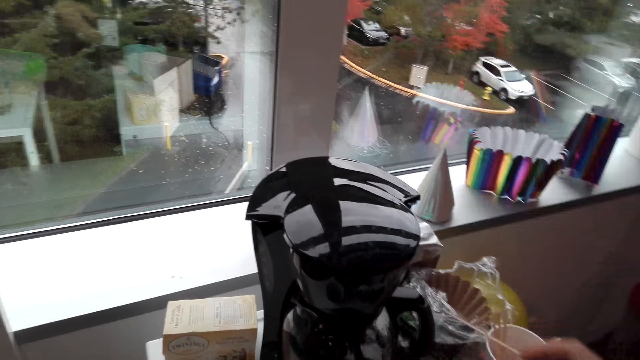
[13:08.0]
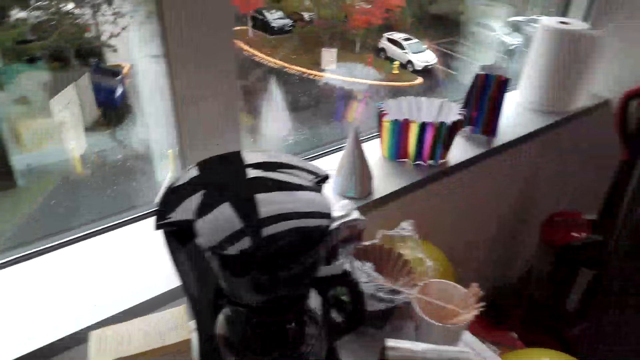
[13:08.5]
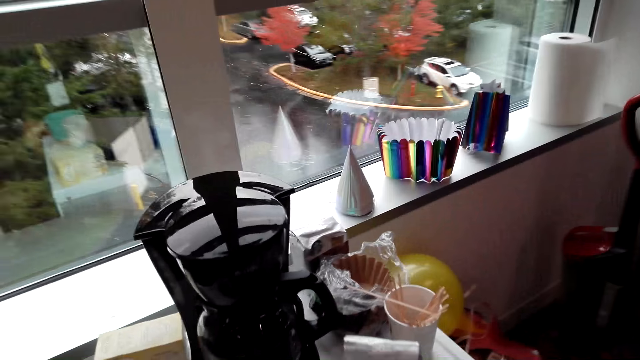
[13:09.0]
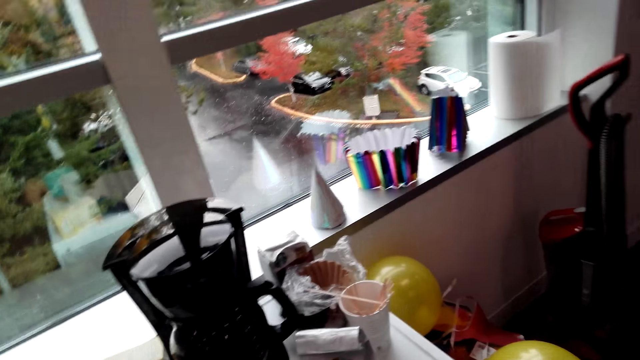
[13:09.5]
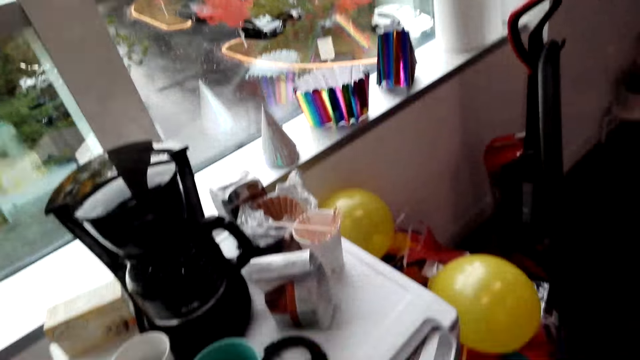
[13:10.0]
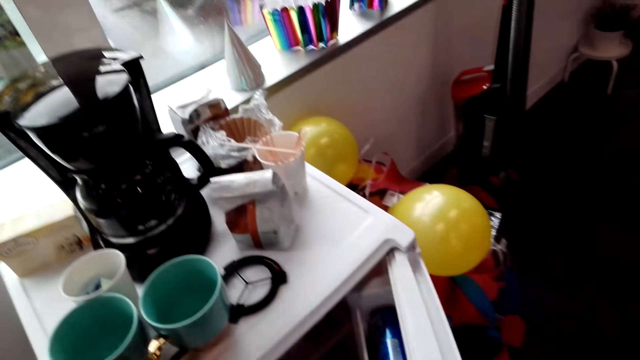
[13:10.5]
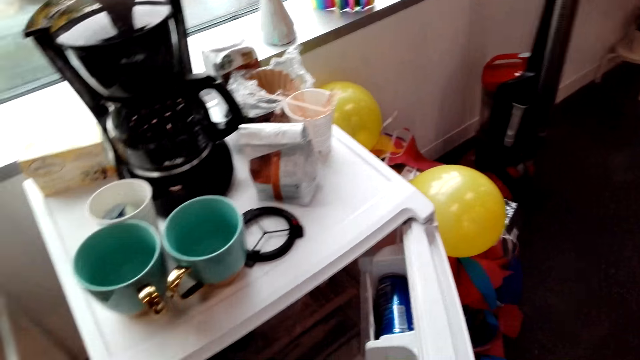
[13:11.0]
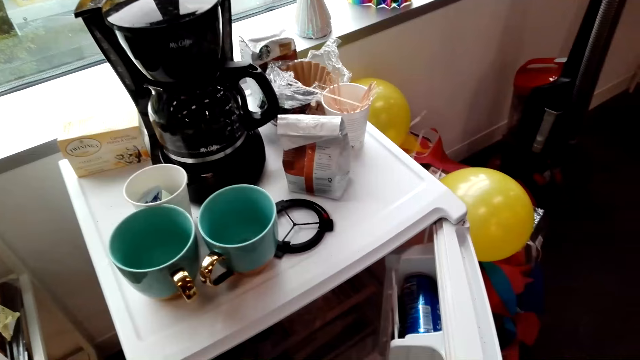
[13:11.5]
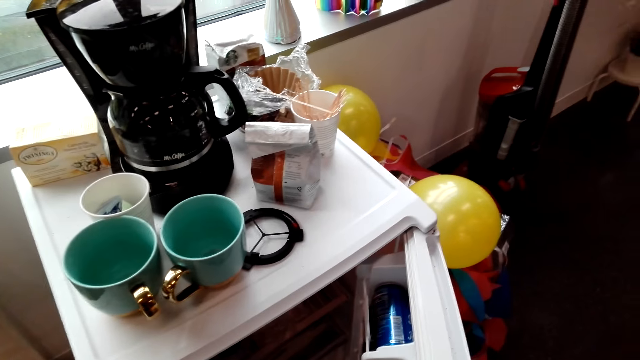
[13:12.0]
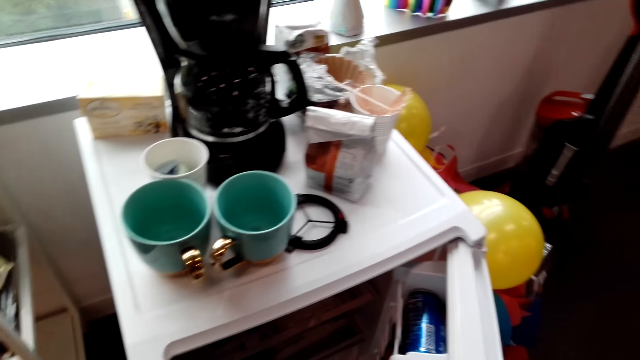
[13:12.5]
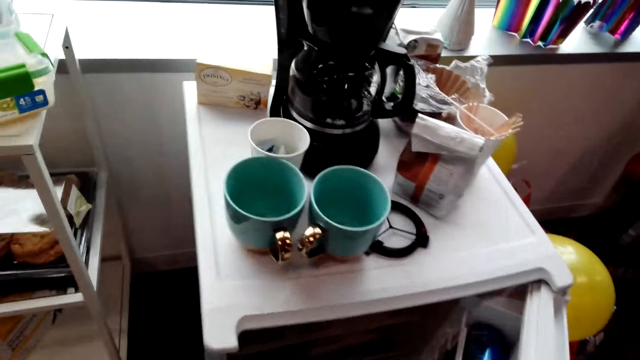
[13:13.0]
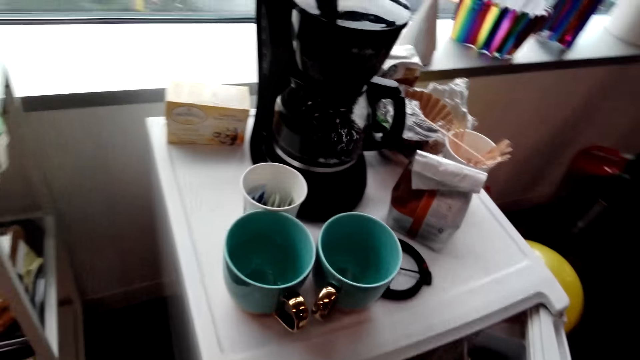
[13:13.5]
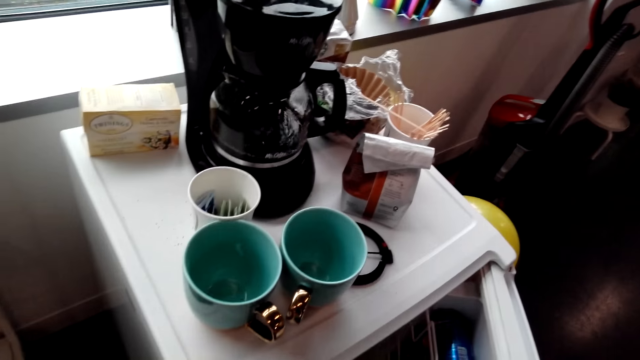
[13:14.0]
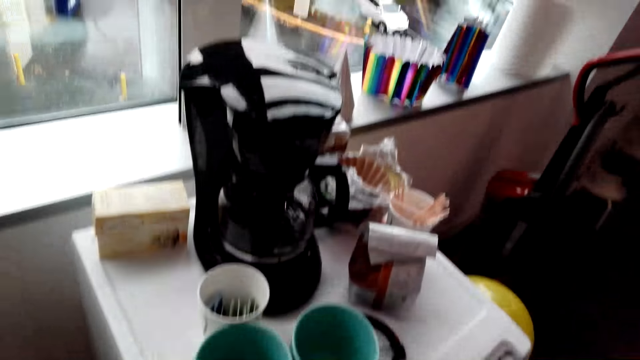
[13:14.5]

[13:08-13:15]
The camera wearer talks with the lady. They look around. They open a refrigerator.

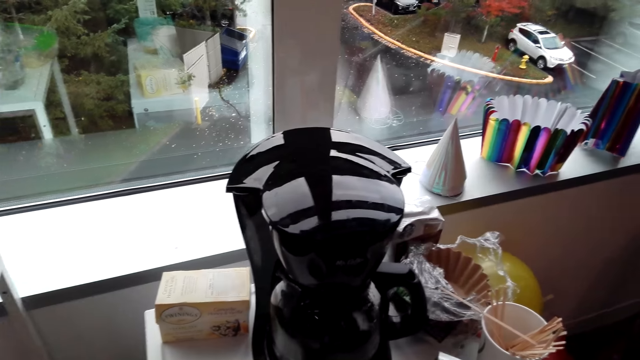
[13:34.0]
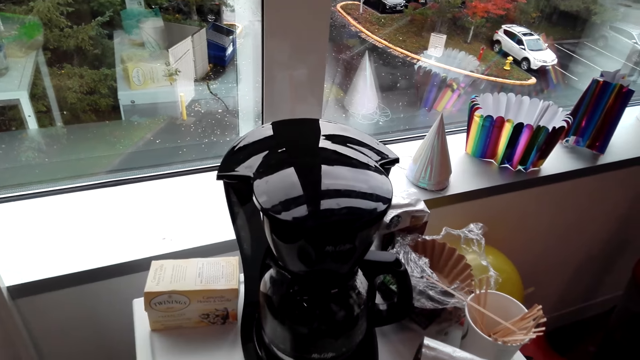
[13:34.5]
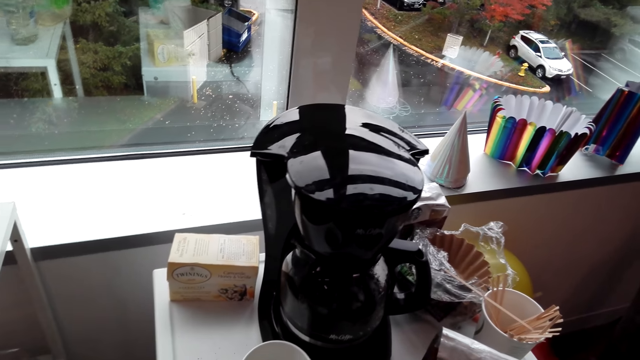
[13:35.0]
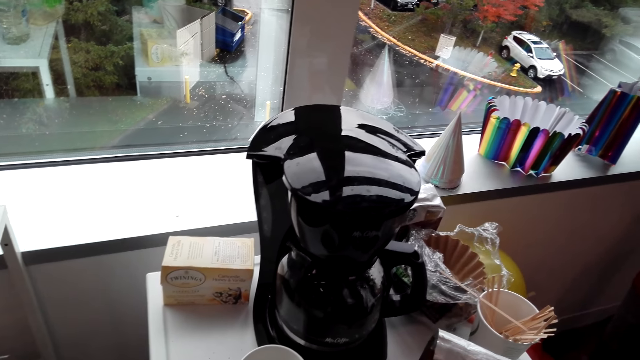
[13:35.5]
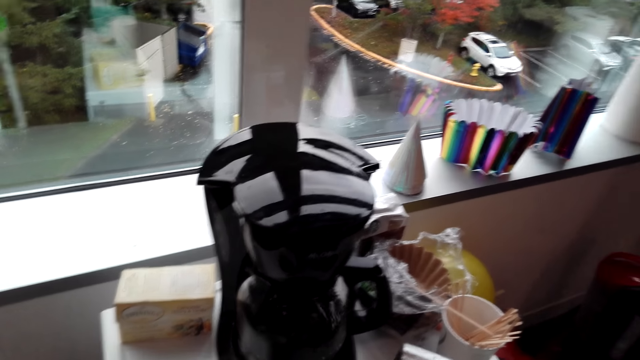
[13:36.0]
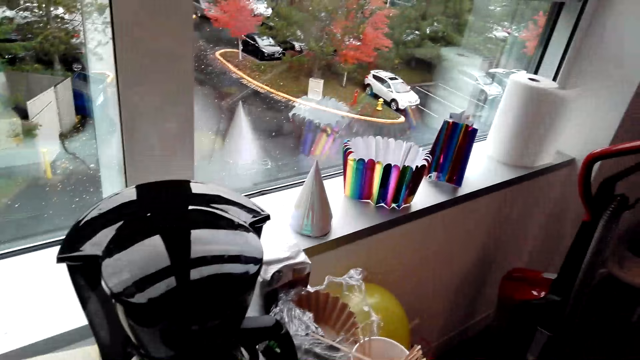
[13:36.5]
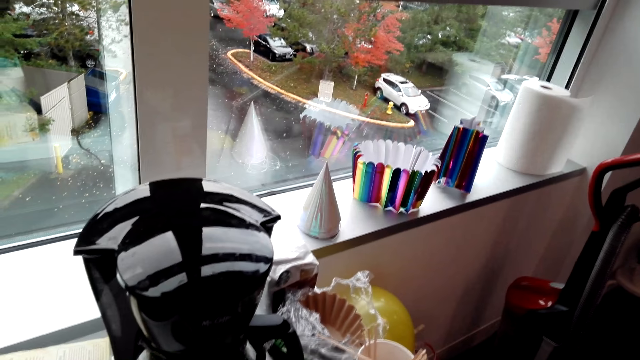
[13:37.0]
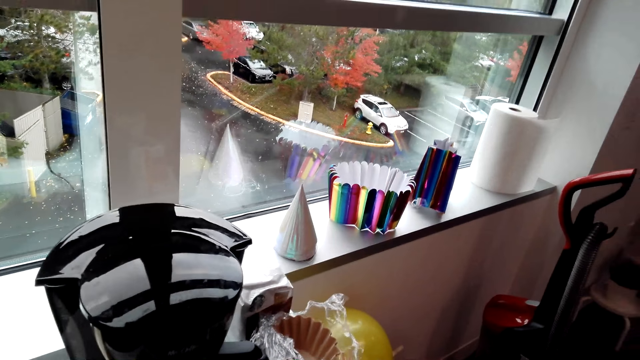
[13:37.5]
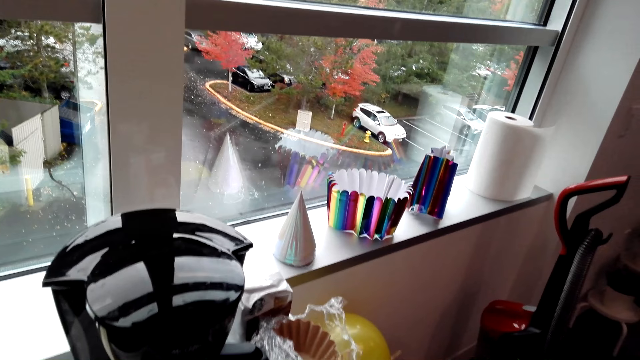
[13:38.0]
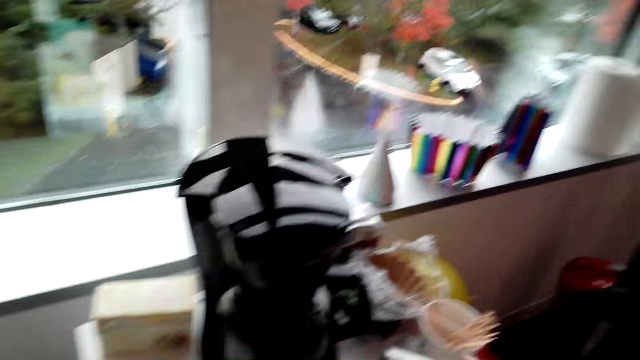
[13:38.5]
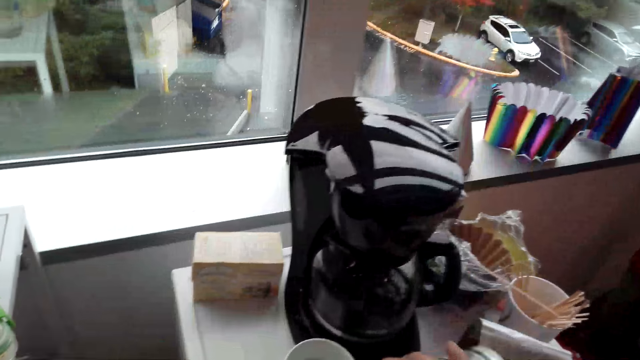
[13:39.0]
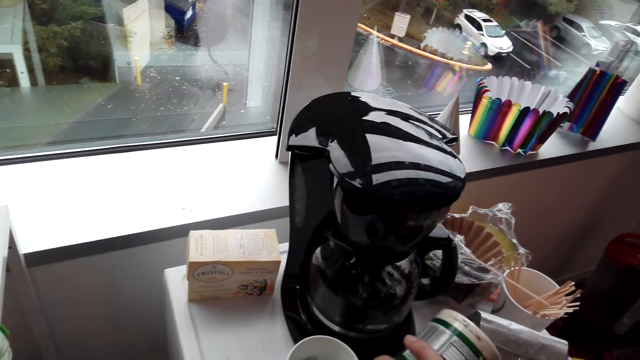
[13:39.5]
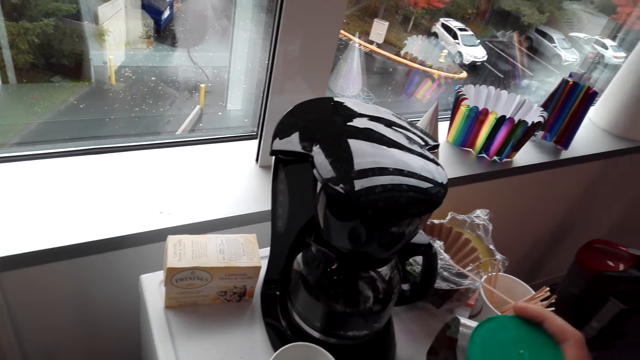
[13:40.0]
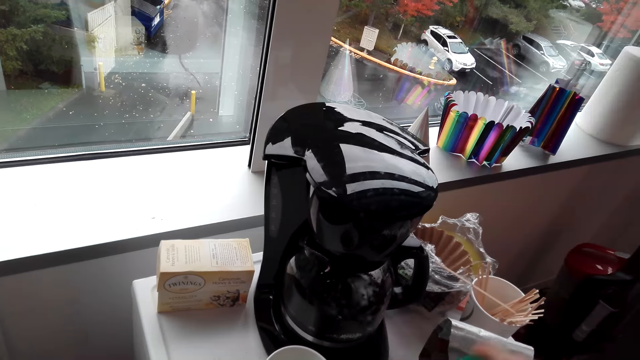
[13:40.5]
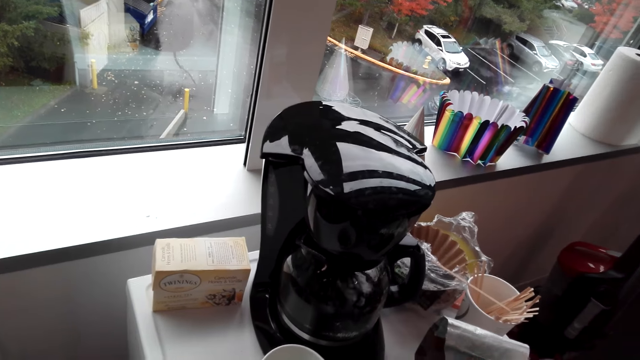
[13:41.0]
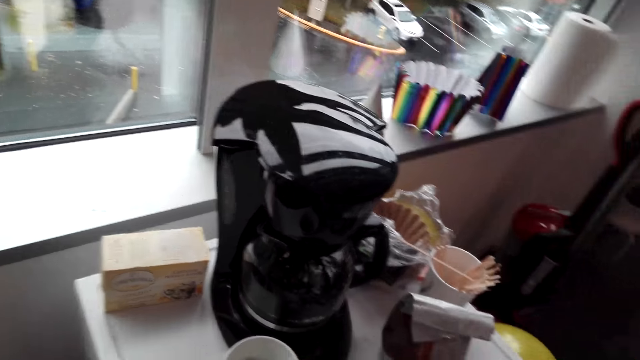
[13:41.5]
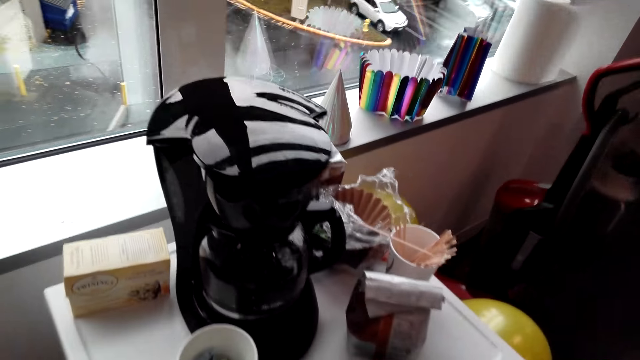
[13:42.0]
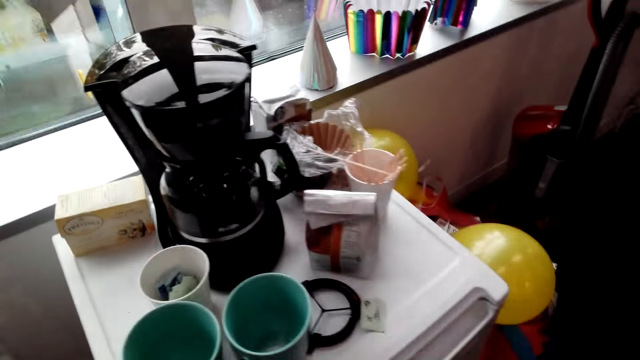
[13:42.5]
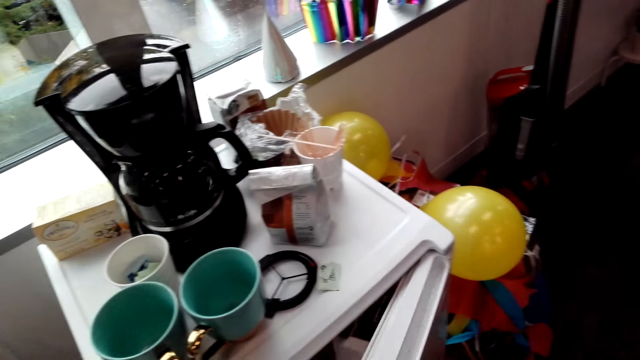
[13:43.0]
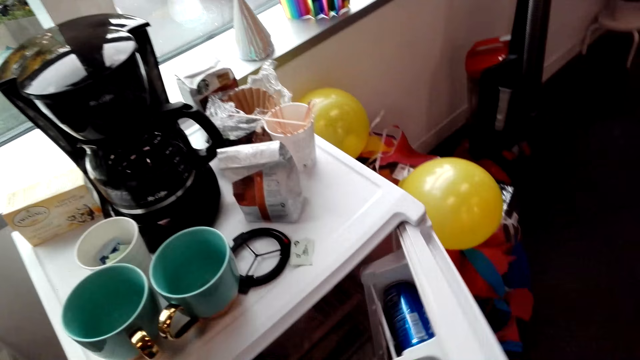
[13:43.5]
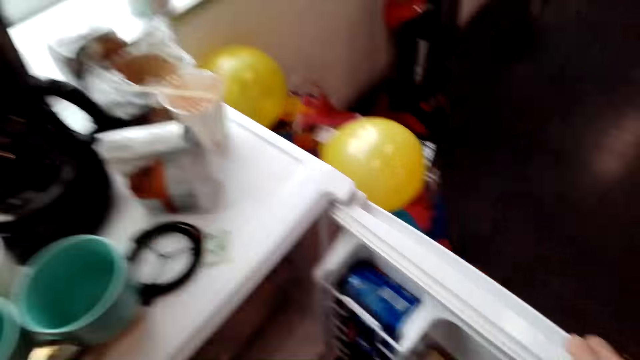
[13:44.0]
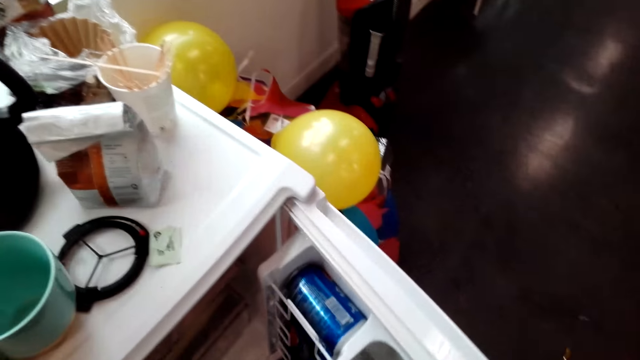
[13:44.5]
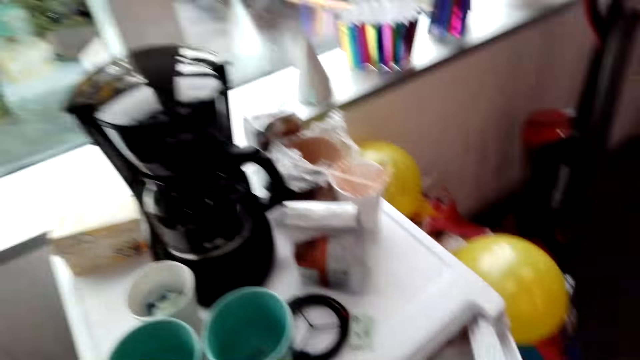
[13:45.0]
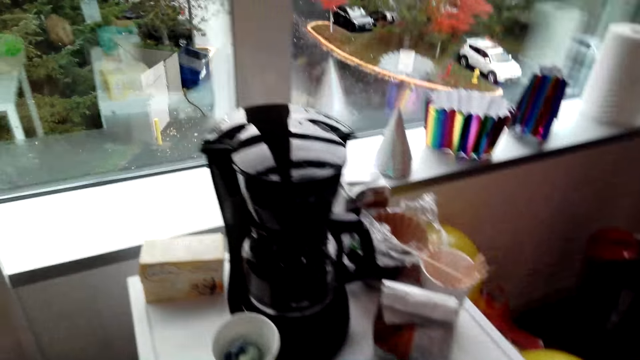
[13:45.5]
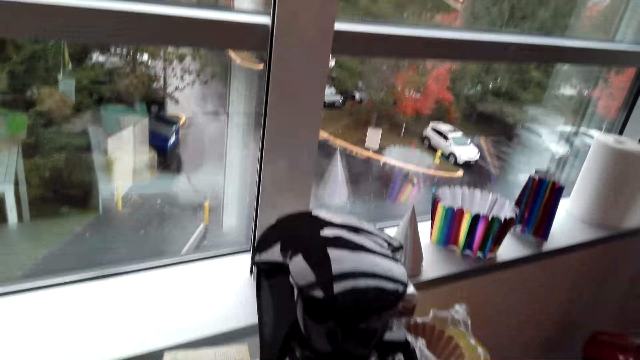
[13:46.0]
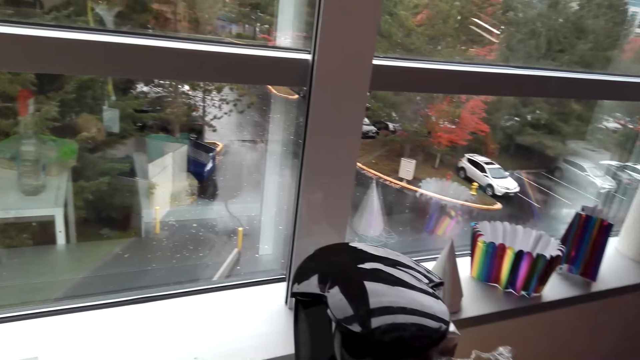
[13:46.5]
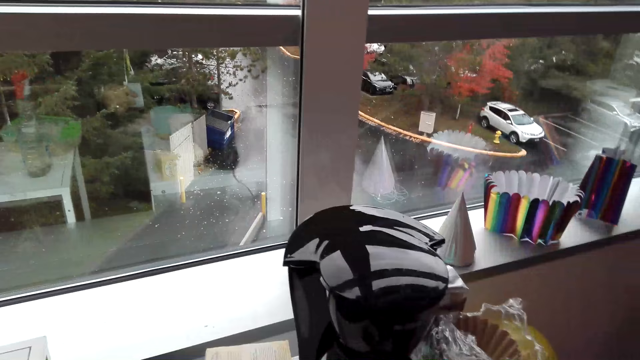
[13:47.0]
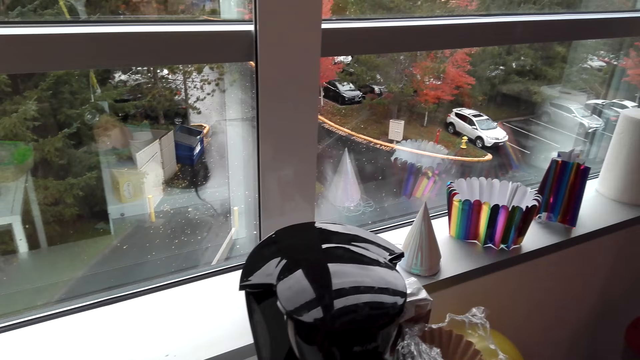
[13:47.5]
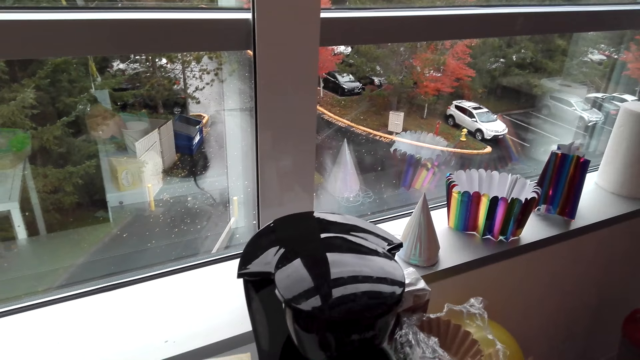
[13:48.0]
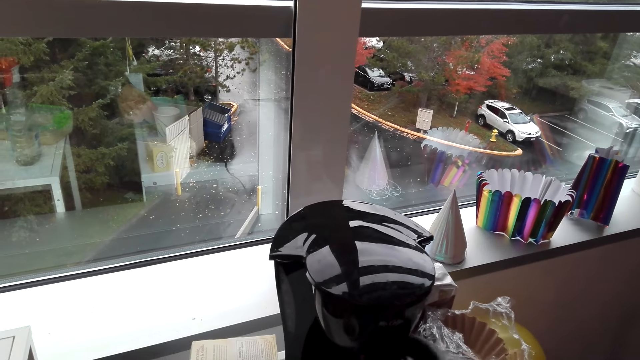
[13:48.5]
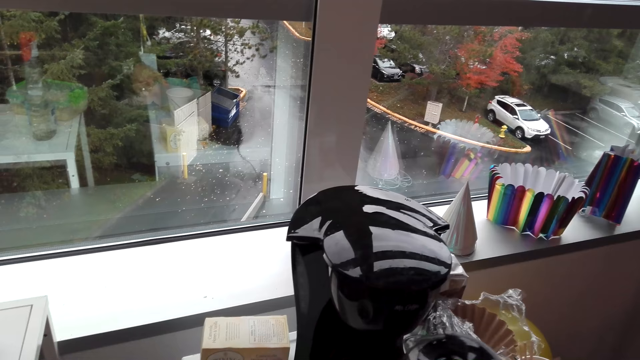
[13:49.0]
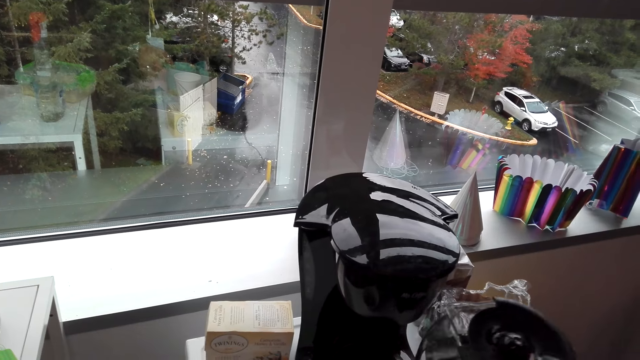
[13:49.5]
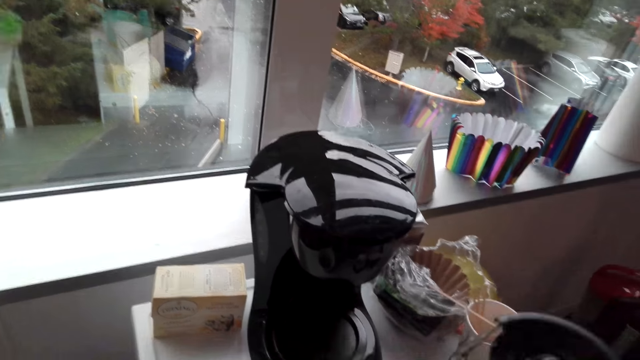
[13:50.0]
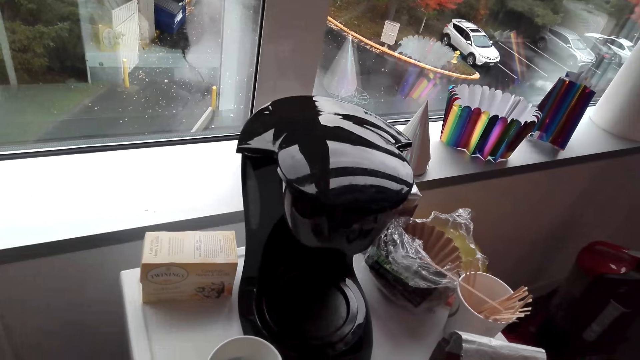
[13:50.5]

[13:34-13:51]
The camera wearer talks with the lady. They look around. They hold a container. They talk with the lady. They open the refrigerator. They talk with the lady. They pick up the coffee pot from the coffee machine.
